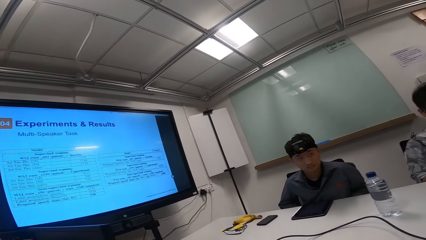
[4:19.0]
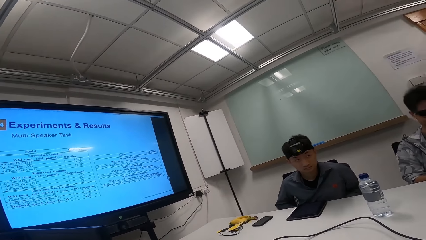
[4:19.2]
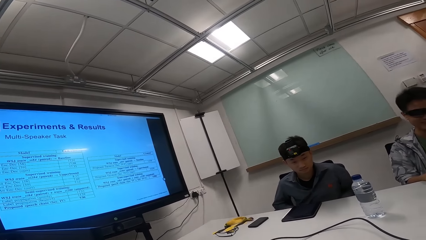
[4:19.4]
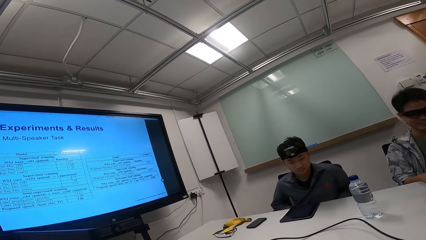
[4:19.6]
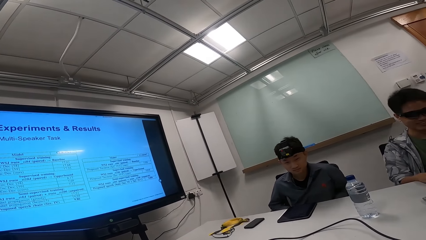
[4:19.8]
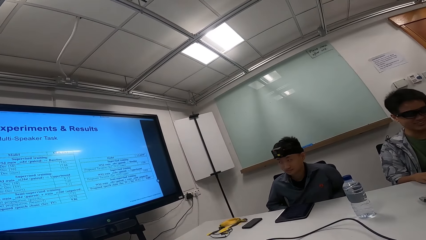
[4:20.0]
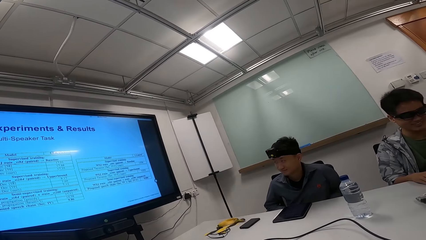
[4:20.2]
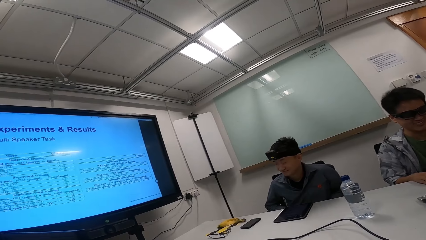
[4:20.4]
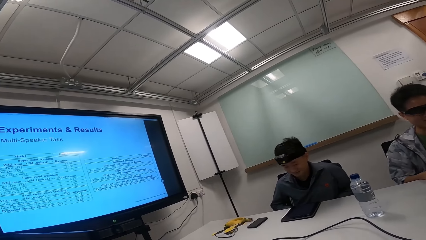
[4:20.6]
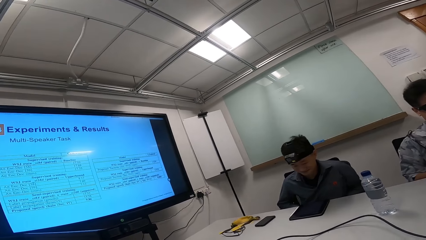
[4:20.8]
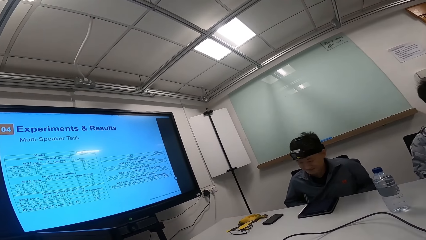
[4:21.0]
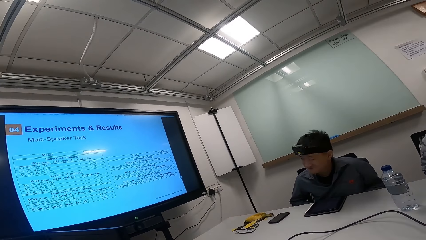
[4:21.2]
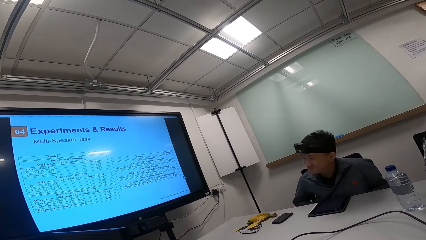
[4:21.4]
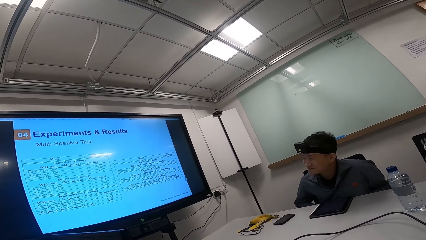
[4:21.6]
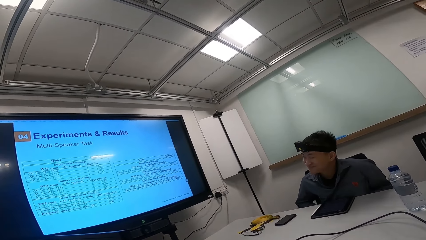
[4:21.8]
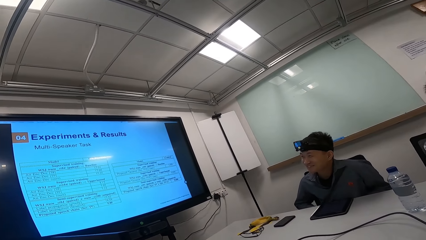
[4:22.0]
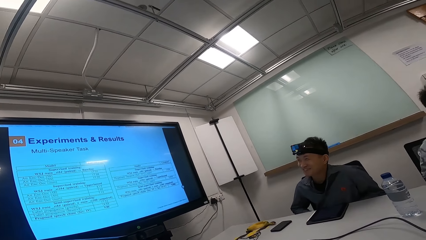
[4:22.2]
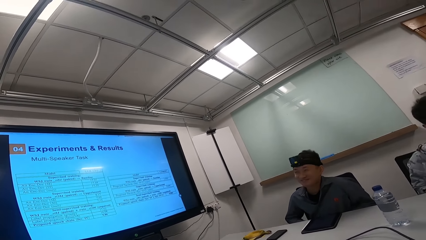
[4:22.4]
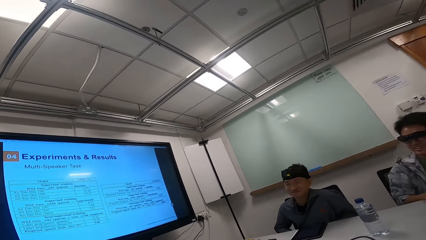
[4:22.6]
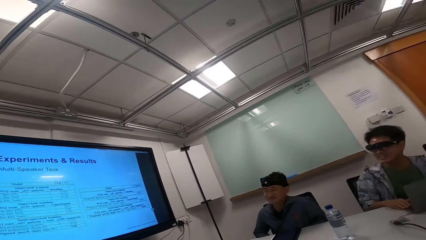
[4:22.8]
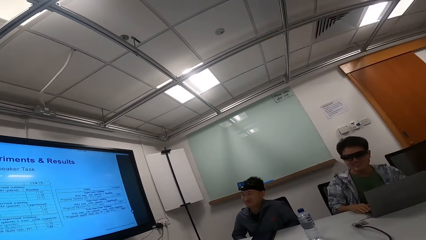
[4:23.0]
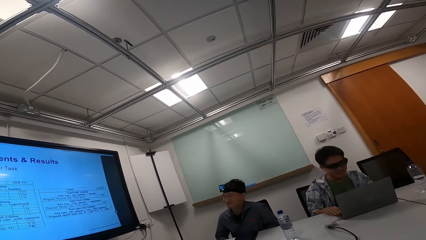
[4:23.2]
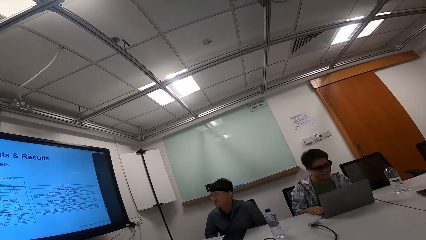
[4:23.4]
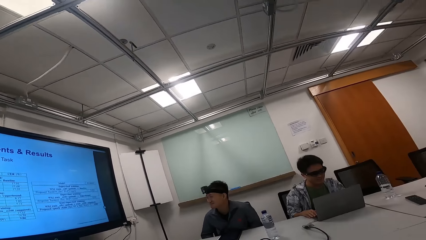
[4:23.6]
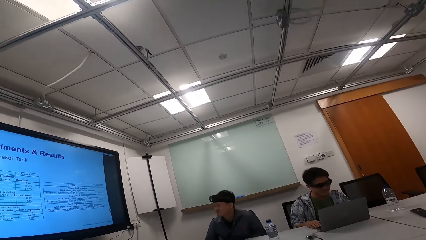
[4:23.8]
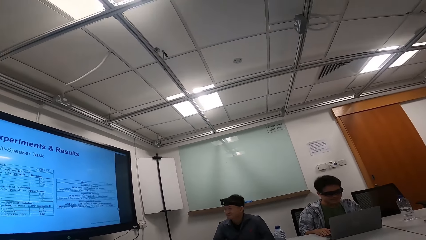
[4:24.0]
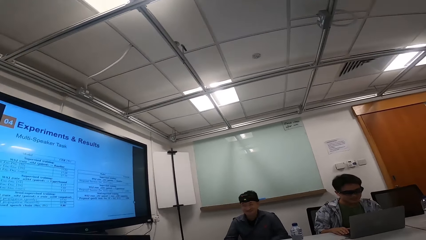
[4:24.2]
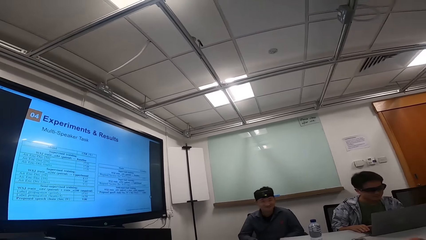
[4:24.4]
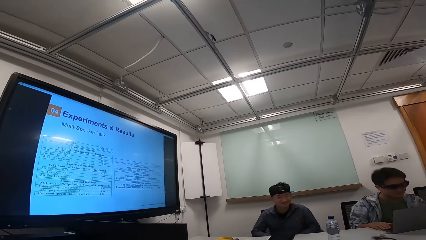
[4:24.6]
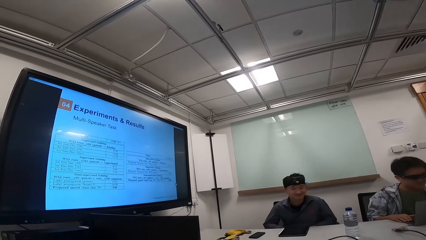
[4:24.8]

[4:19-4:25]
The camera wearer laughs. A person smiles at the screen.

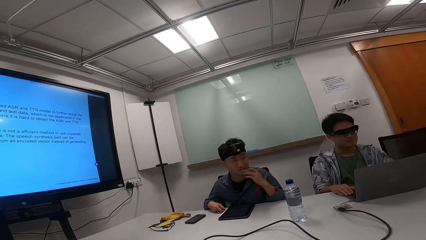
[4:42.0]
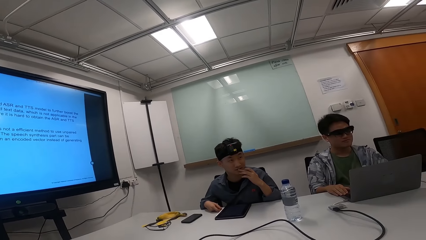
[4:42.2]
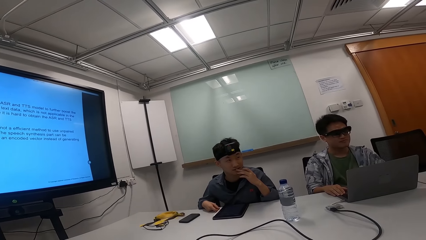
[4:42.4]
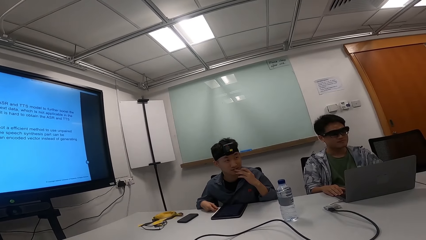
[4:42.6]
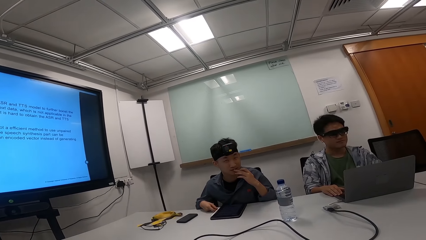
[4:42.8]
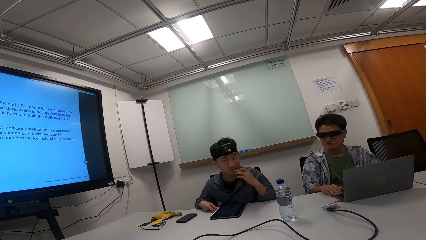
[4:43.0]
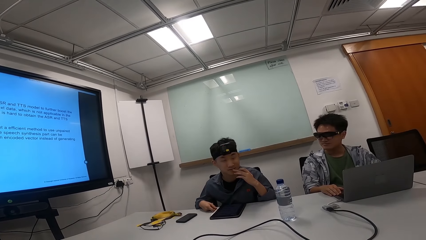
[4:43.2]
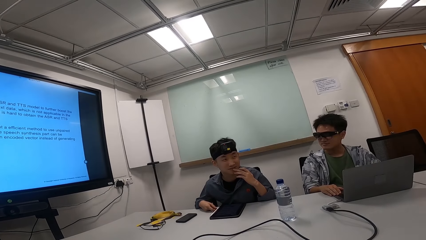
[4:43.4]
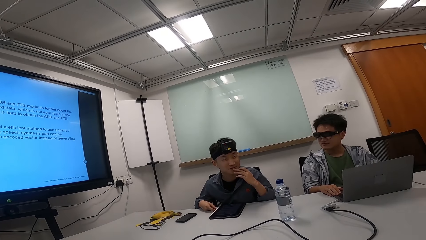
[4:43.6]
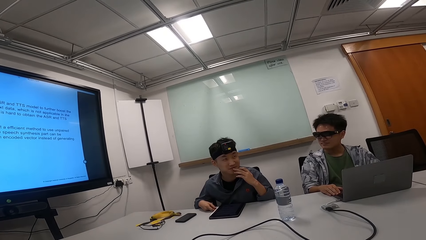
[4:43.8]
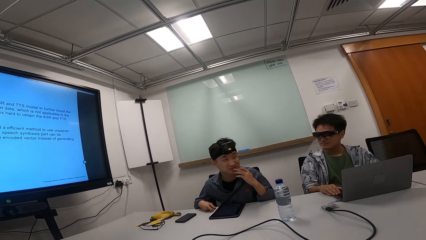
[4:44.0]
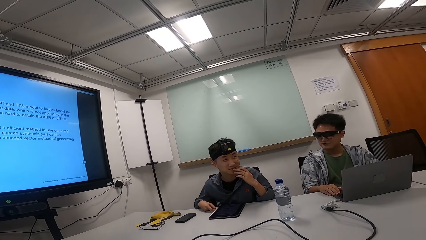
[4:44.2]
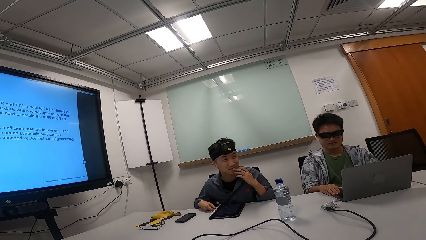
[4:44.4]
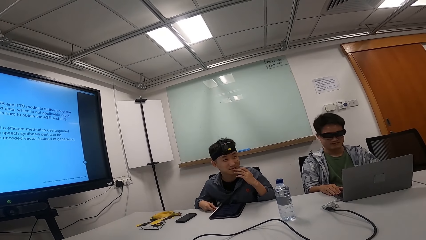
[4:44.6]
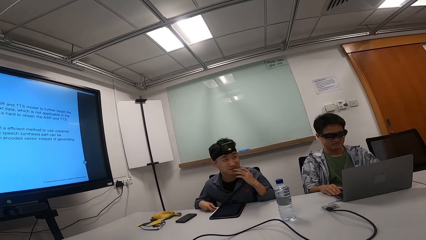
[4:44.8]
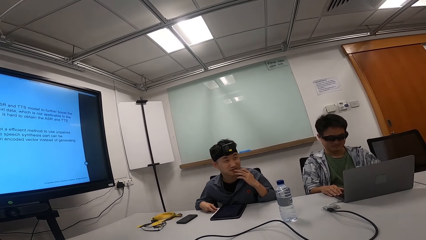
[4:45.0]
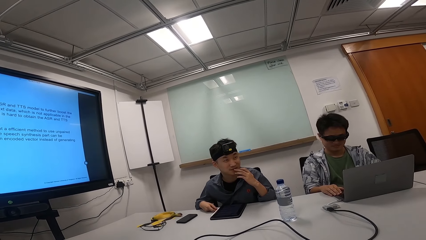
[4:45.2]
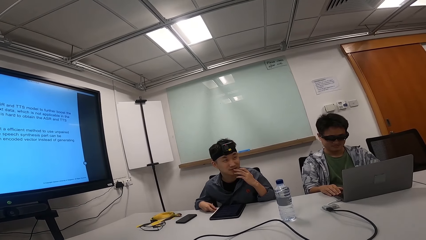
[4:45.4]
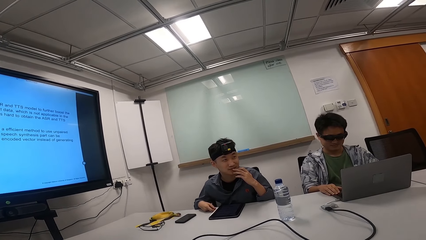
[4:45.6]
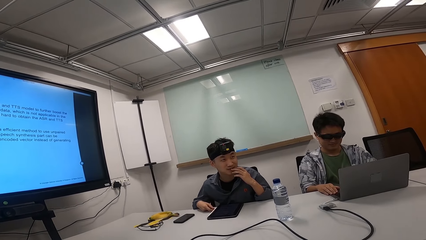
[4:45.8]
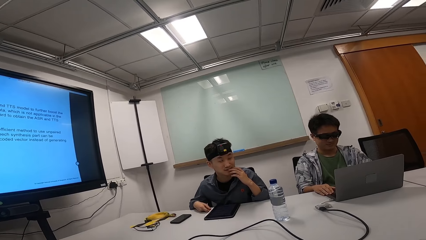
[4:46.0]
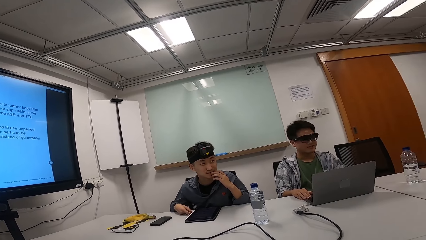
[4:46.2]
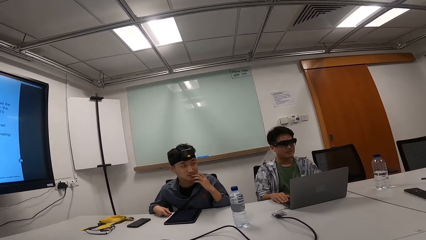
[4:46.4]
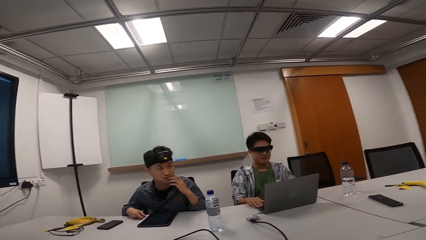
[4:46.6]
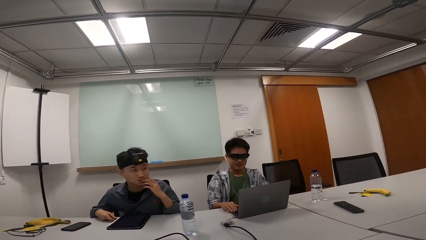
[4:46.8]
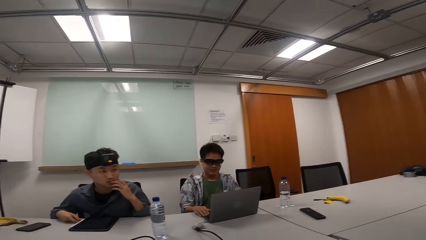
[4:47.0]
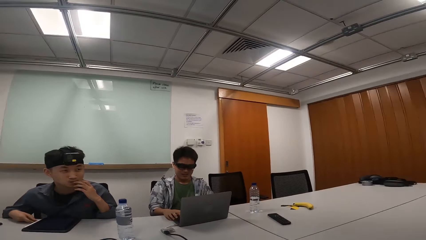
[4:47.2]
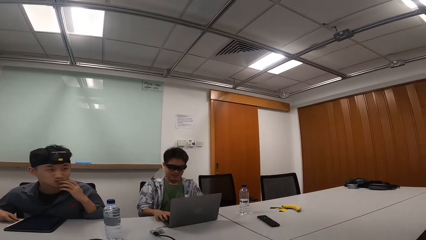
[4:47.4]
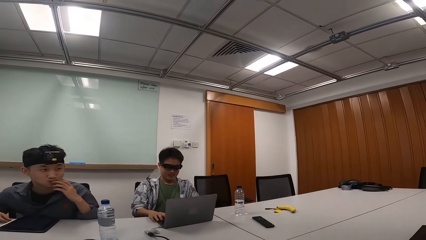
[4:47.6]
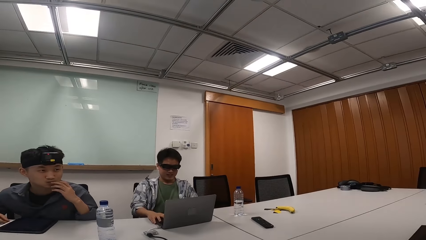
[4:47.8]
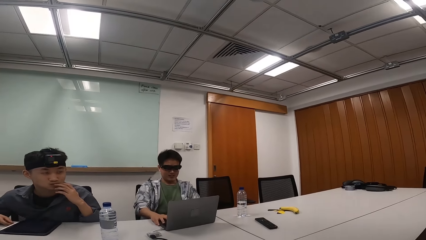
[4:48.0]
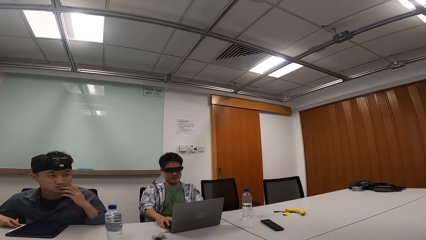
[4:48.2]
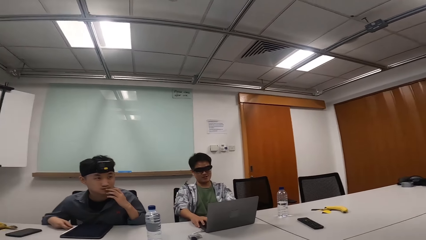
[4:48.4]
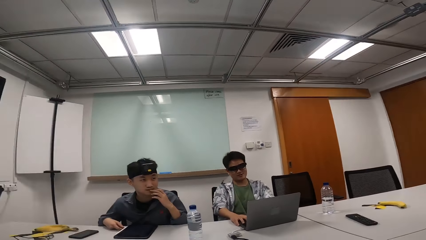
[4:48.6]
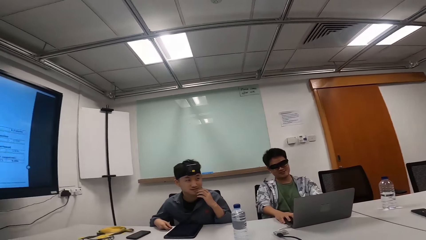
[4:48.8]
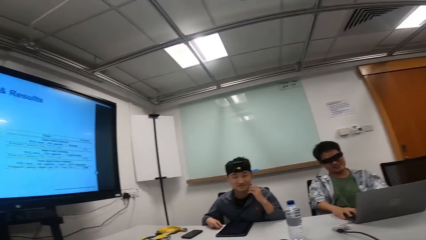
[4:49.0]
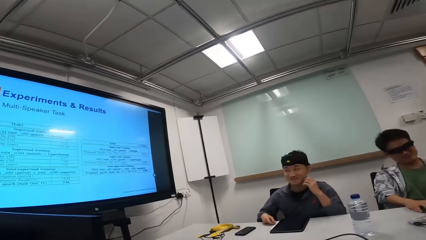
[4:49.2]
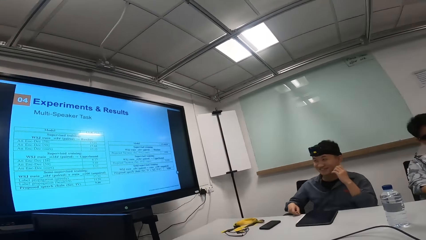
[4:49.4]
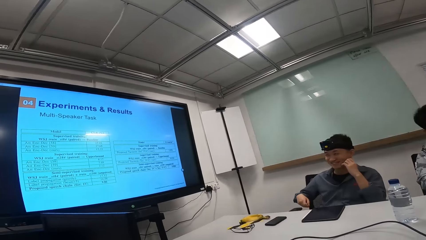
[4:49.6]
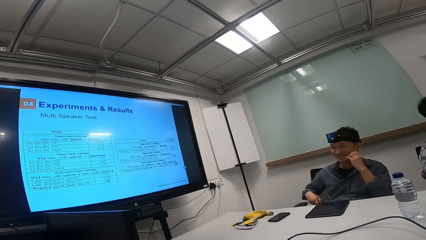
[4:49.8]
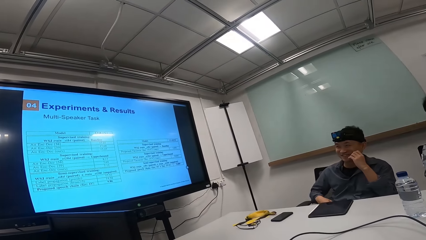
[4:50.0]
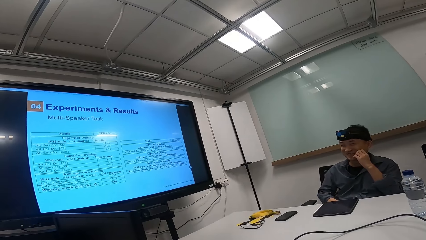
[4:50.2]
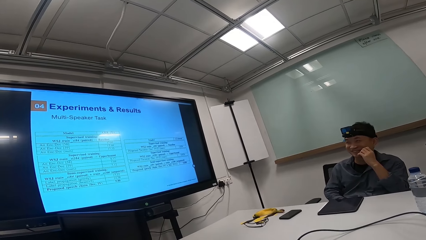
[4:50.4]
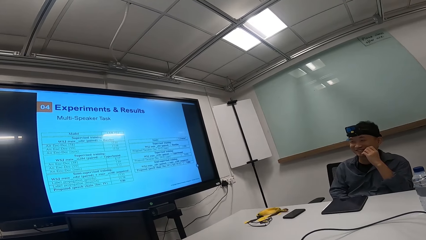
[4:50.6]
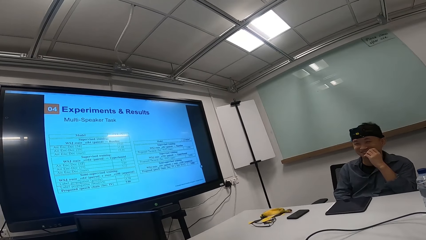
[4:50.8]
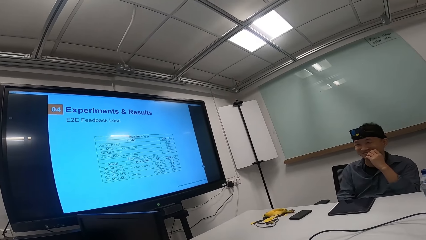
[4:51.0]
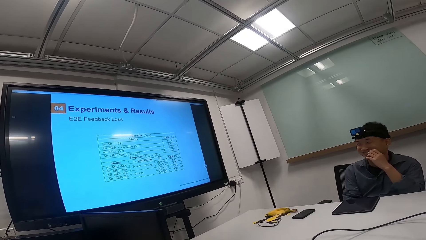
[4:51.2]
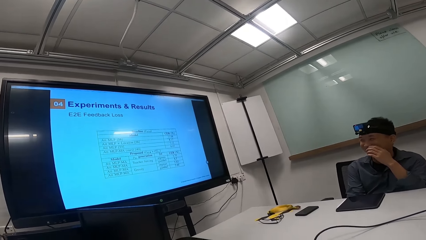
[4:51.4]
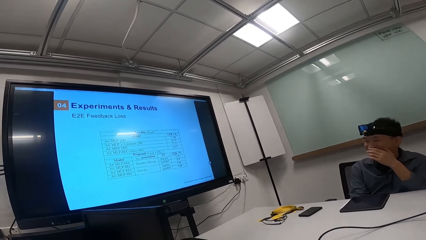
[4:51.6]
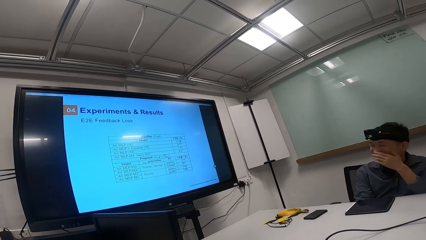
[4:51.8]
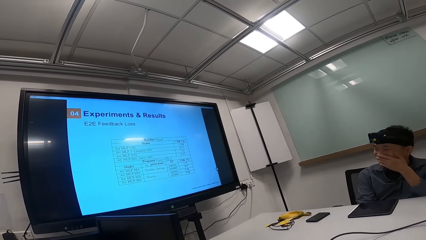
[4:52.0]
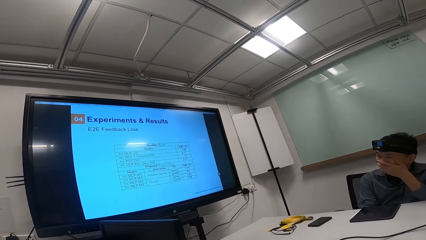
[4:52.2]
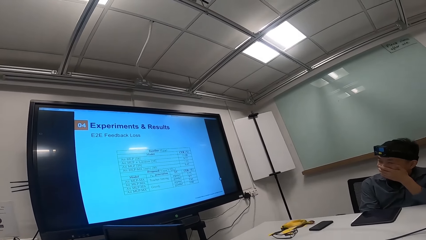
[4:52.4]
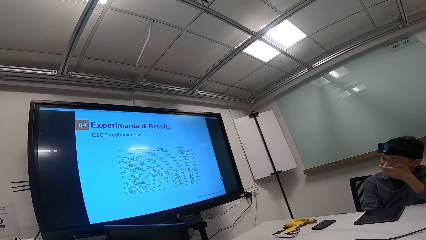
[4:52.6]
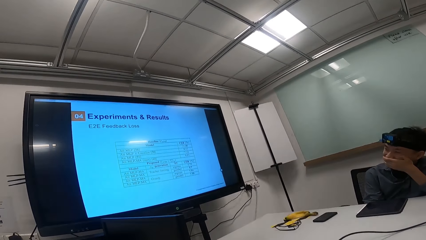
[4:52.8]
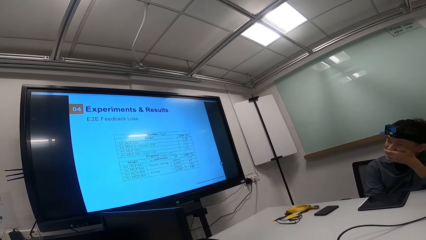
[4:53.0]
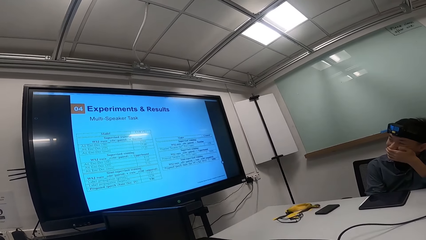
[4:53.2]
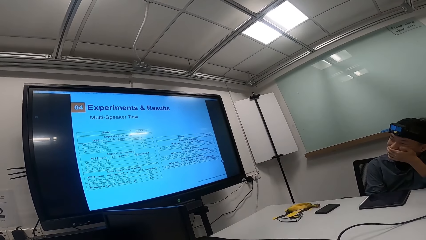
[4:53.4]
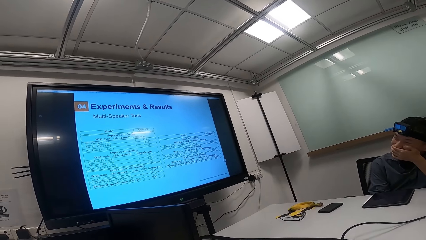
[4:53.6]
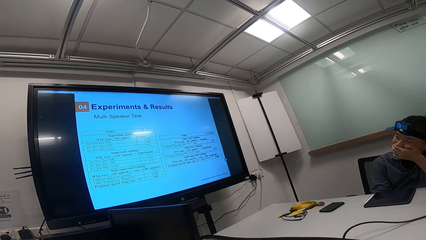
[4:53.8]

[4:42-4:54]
A person talks to another person. A man talks to two other people and the camera wearer. A person looks at the laptop. The camera wearer looks around. They look sideways. They look at the television. The man talks to the two people and the camera wearer again. The camera wearer talks to the man and the two people. Another person removes his right hand from the table. The man talks to the two people and the camera wearer. The person covers his mouth with his left hand.
